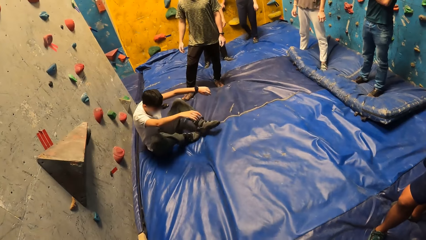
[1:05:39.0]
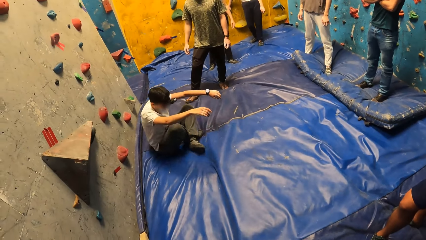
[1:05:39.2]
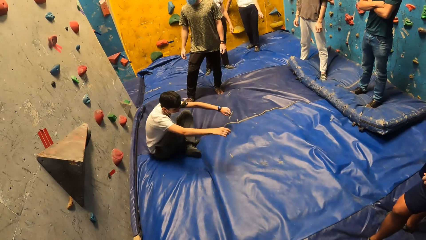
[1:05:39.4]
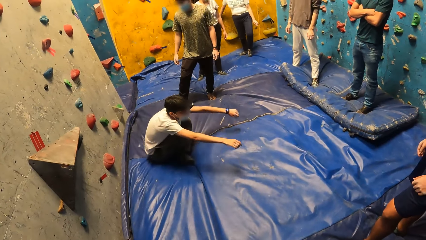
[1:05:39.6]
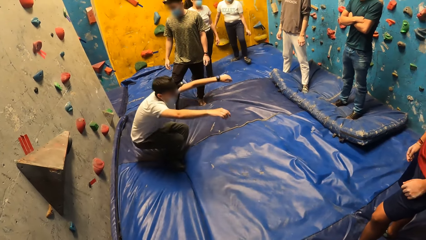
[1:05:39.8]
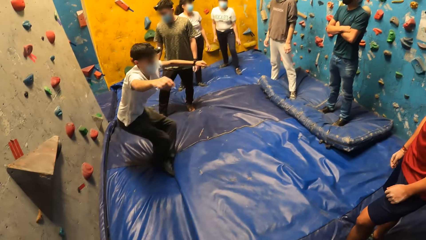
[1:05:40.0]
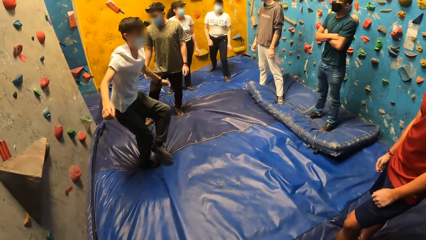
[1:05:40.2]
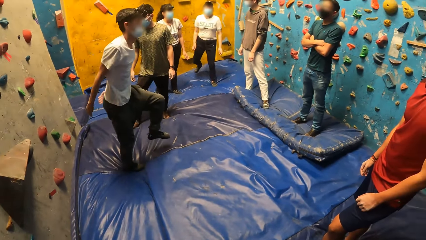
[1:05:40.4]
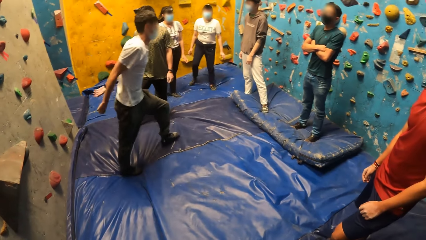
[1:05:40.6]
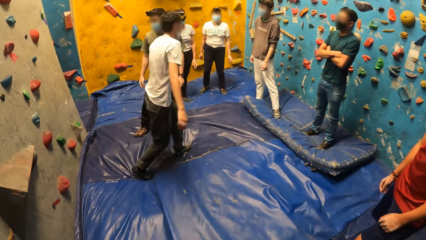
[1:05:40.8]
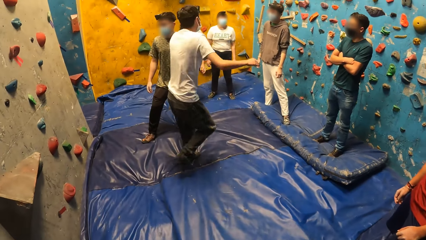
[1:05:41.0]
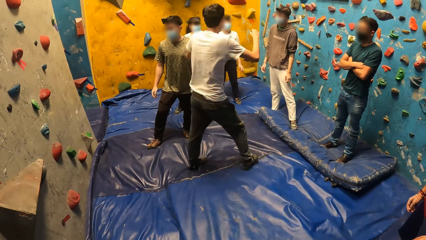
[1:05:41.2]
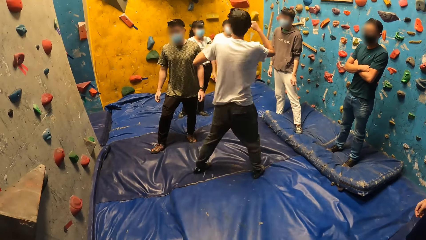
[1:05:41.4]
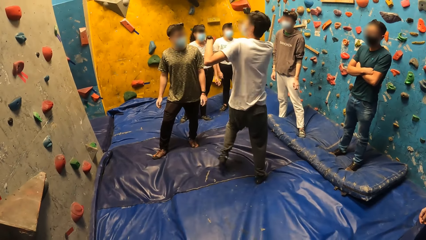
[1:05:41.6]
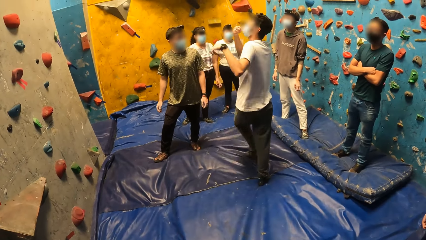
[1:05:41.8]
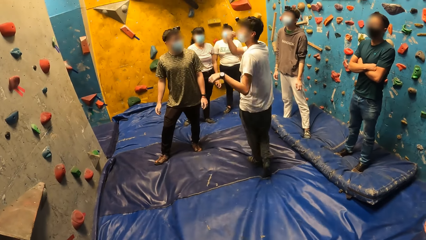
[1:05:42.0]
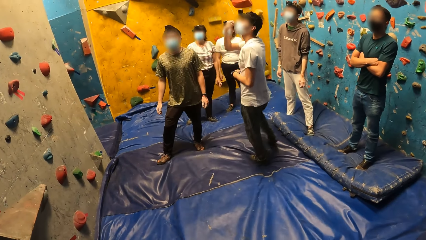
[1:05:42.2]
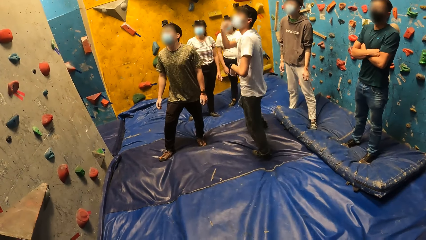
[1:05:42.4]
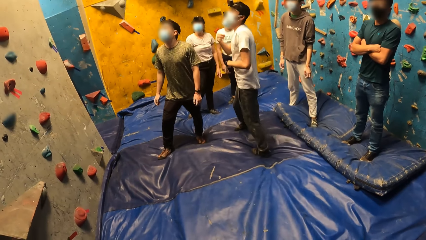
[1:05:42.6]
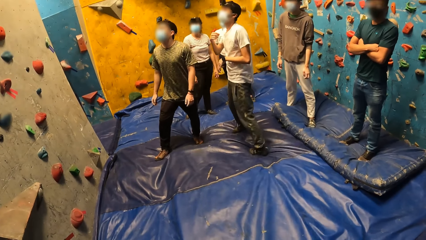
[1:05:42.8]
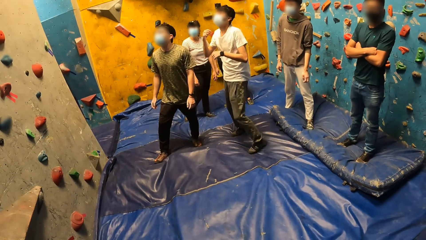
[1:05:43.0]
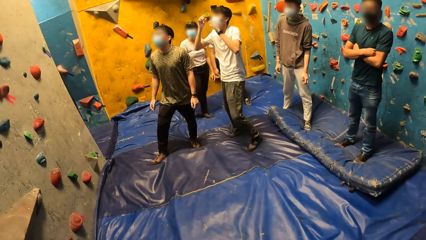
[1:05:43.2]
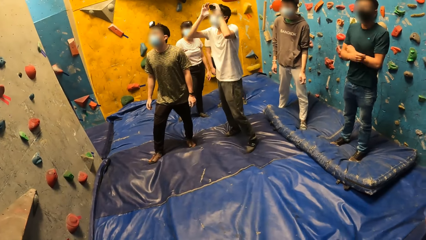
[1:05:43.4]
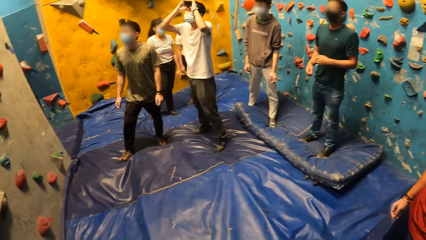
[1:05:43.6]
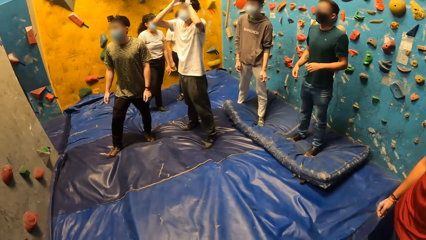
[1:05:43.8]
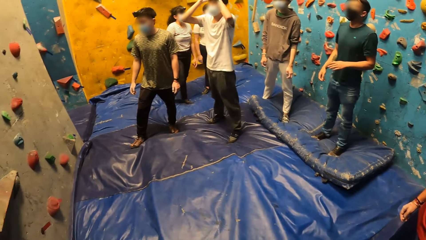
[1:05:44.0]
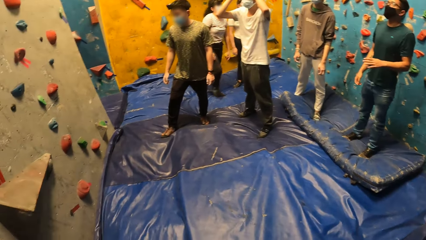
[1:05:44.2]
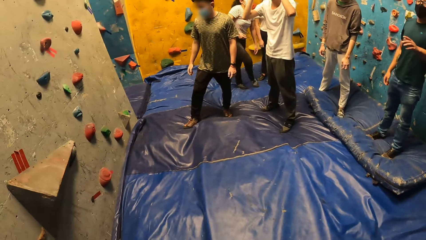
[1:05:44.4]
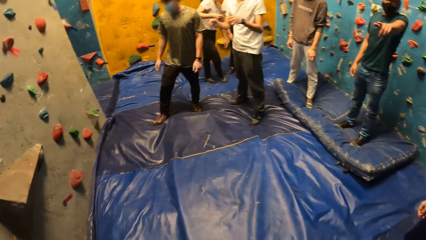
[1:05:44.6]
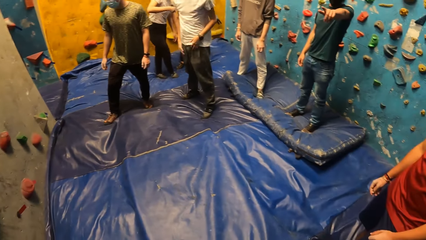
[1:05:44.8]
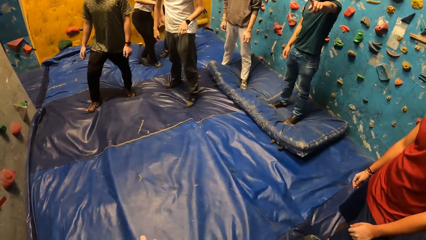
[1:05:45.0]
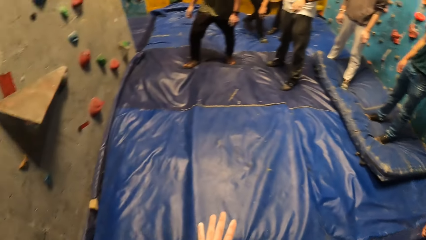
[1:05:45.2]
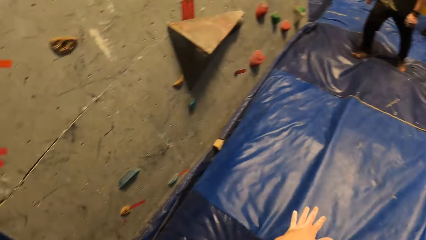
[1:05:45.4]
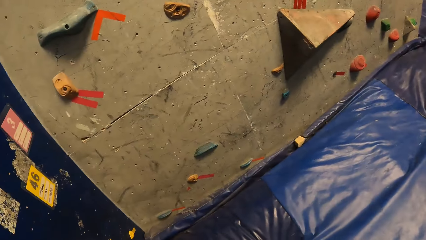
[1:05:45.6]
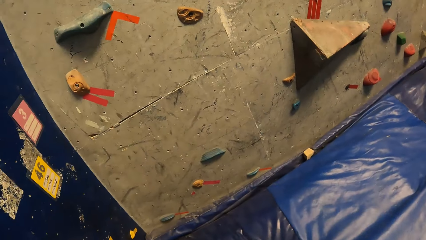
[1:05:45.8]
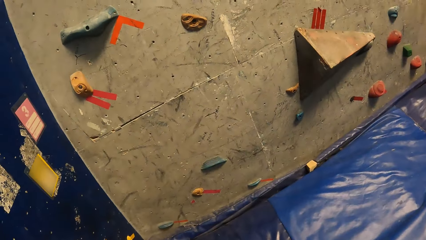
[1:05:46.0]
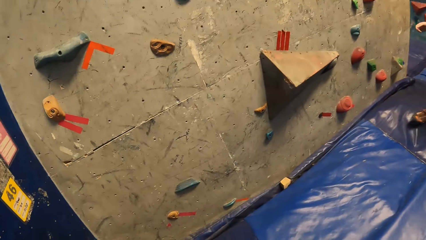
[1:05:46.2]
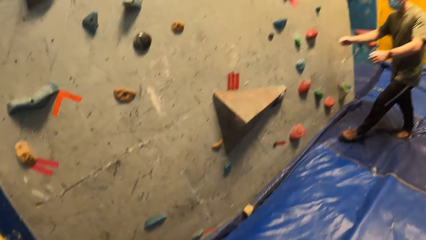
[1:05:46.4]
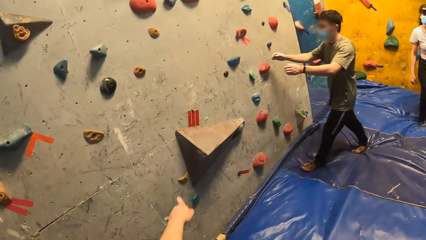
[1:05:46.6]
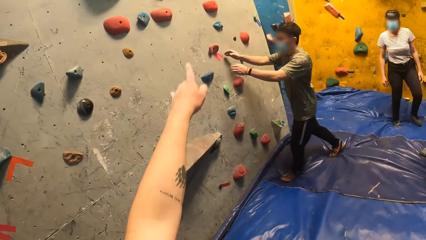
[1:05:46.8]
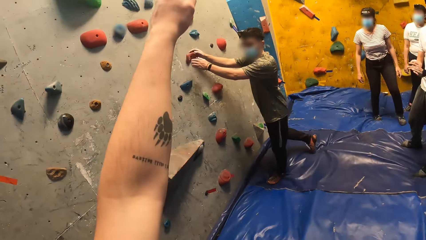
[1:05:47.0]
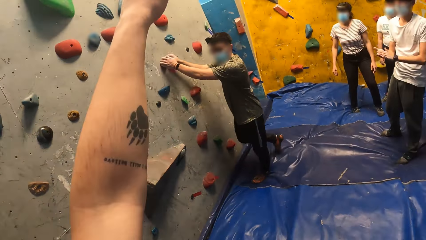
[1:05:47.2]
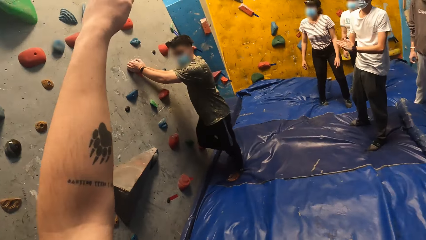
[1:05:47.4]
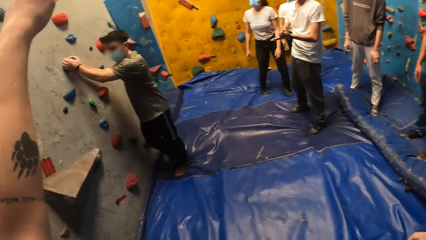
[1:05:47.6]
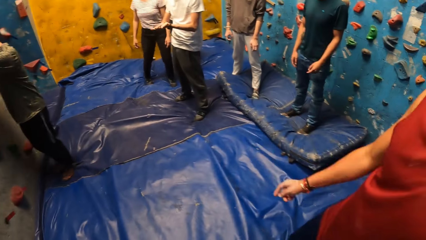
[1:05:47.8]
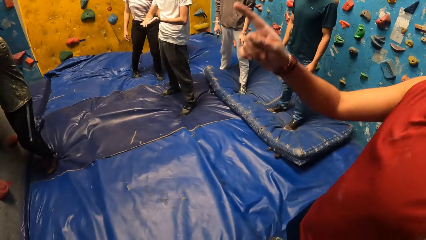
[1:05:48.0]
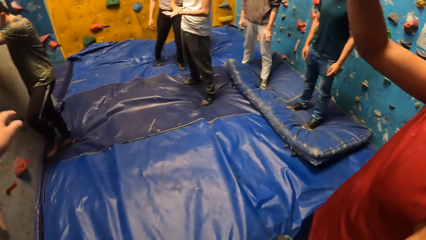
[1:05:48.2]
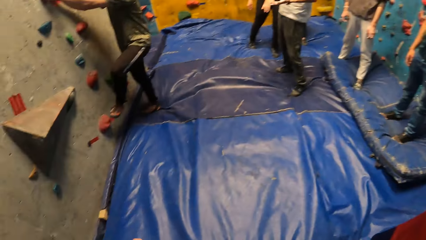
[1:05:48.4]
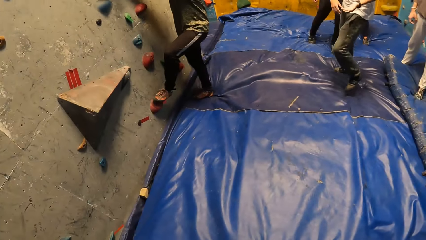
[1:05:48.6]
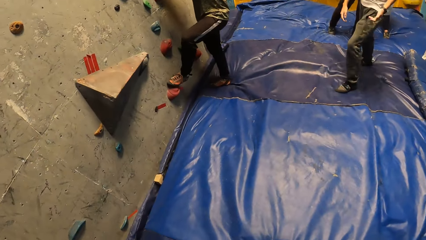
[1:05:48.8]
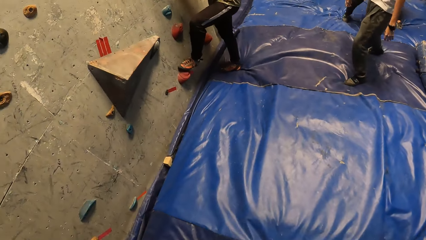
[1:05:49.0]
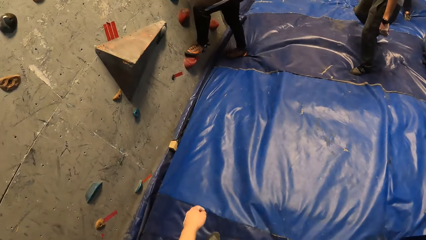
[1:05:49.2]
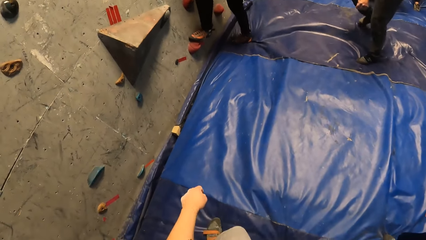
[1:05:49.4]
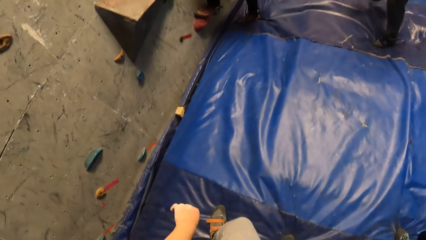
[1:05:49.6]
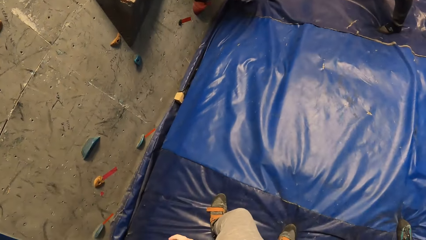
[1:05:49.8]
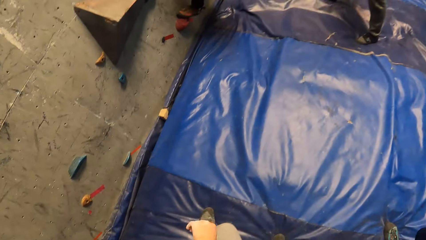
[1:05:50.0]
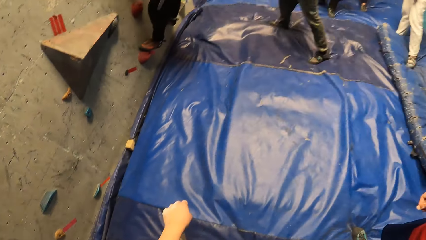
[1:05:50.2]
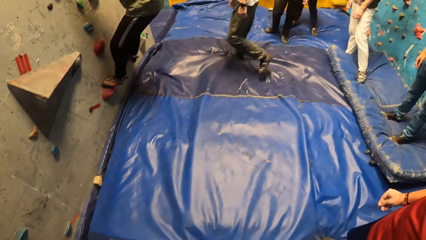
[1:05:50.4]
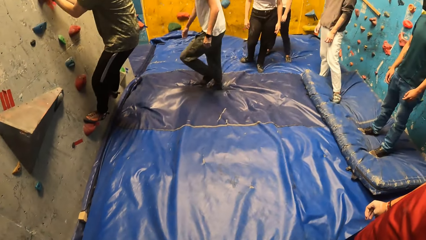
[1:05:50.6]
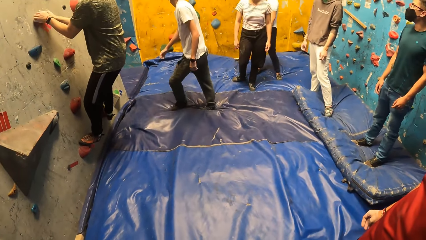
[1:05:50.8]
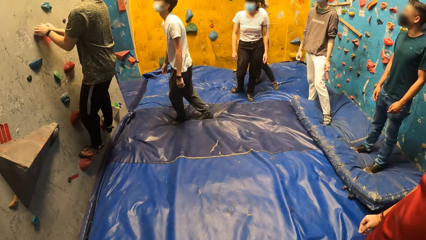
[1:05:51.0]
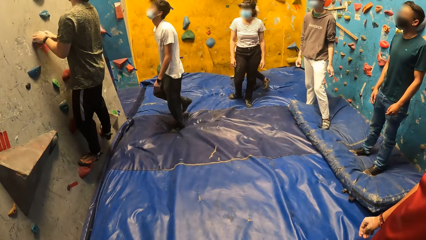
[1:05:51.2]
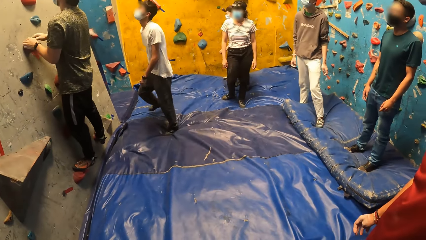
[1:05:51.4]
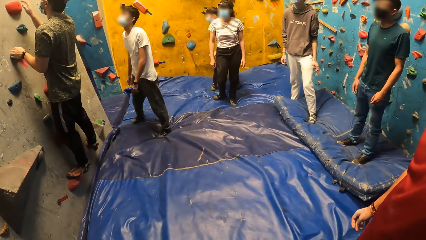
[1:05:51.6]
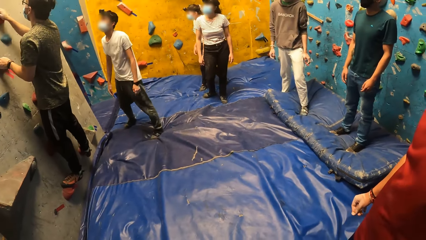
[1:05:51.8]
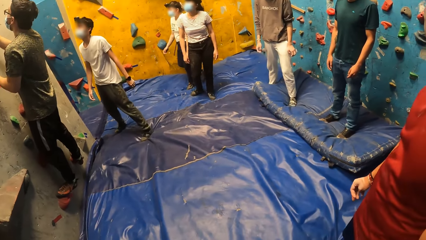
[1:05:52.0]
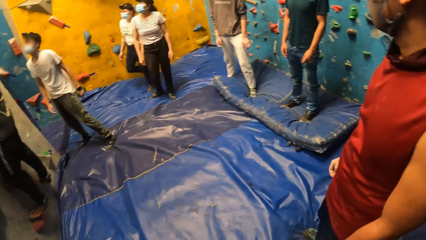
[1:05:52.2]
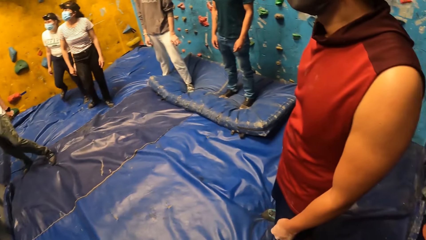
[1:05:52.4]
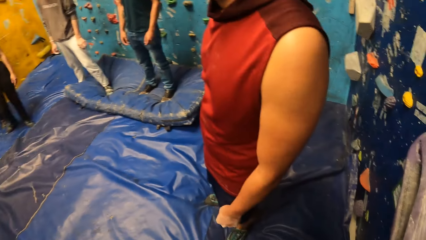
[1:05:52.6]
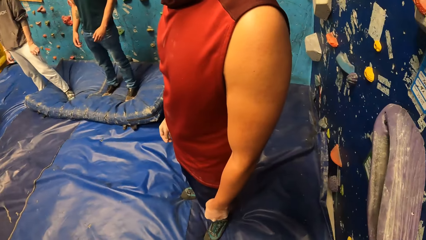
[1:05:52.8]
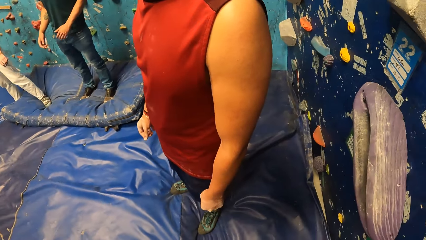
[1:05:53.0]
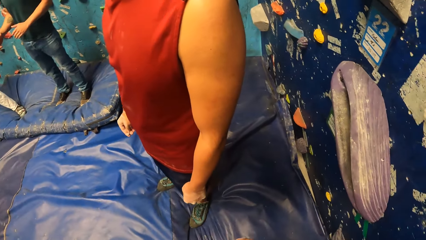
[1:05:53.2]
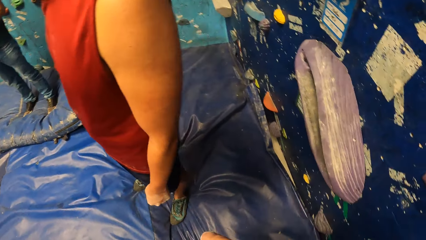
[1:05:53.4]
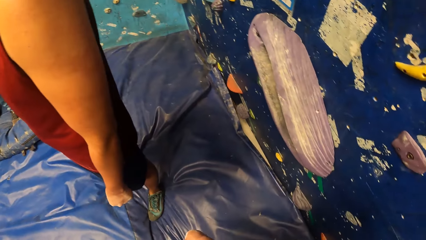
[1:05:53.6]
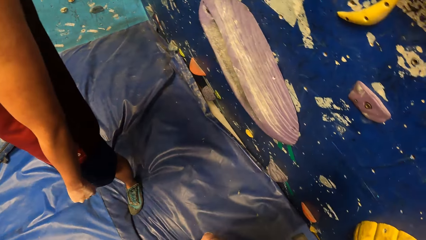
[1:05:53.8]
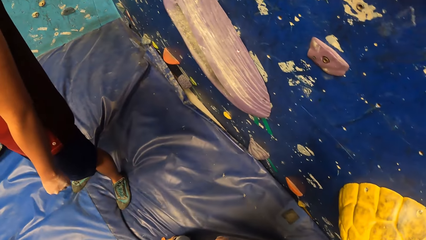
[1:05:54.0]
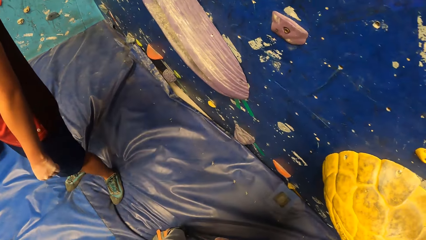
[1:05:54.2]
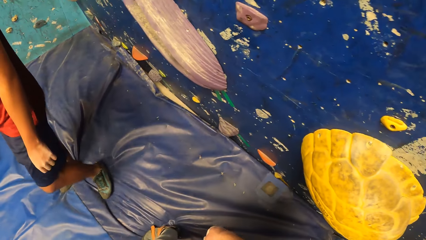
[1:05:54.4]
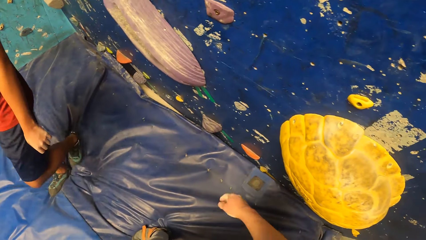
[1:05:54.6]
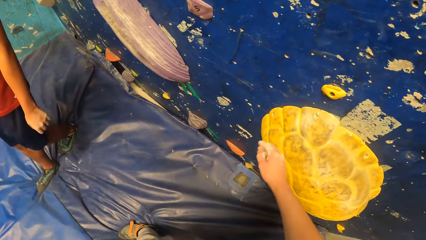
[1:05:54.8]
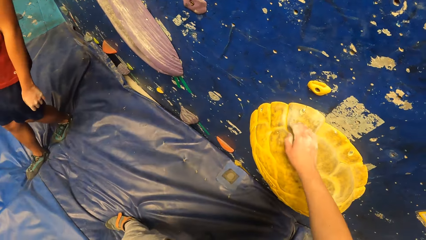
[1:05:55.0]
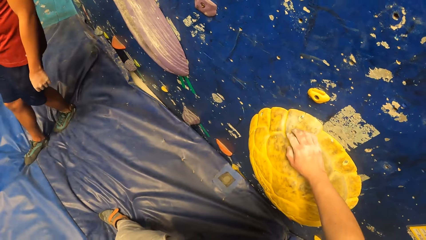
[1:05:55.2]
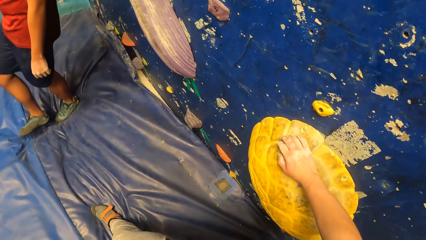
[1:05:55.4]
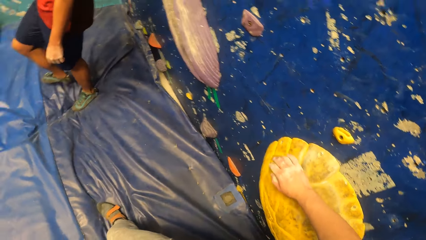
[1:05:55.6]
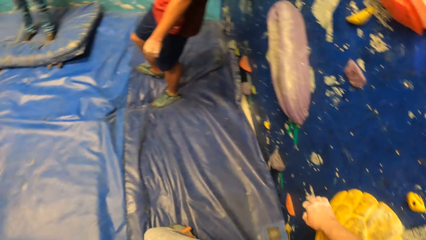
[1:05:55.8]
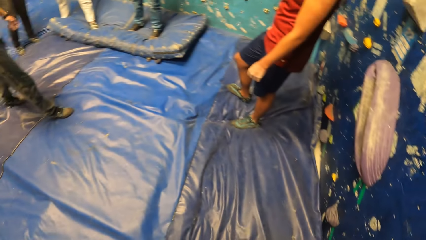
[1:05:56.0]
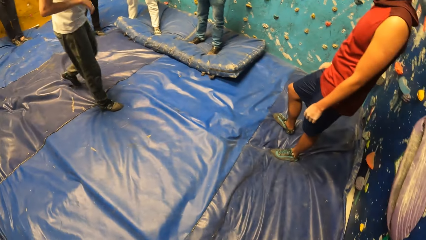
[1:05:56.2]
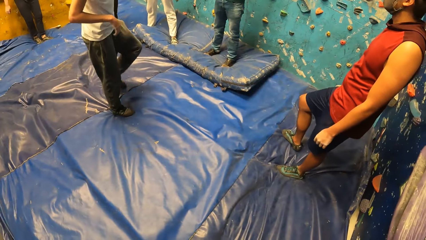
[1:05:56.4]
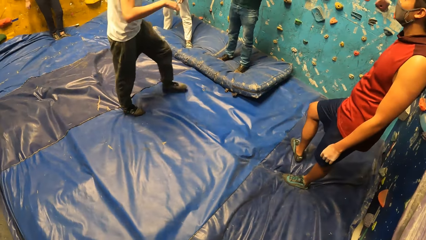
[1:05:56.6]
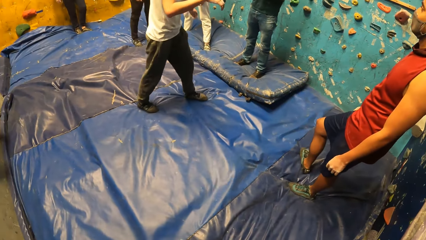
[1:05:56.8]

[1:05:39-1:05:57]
A man sits on the climb wall floor and stands up from the climb wall floor. The camera wearer lifts his hand. He points up the climb wall. Another man points up the climb wall. The first man walks on the climb wall room. A third man climbs up the climb wall. The camera wearer looks around the room. He leans his hand on the step of the climb wall.
